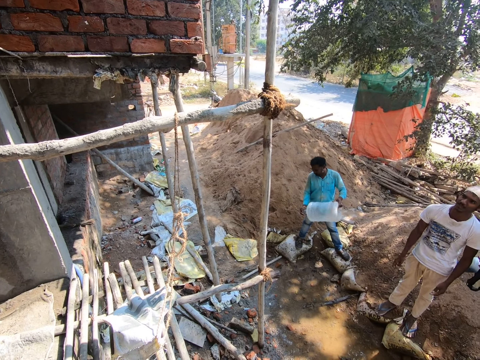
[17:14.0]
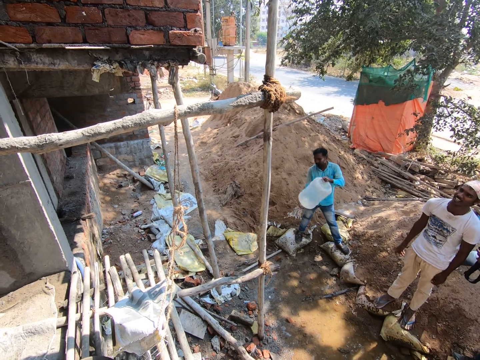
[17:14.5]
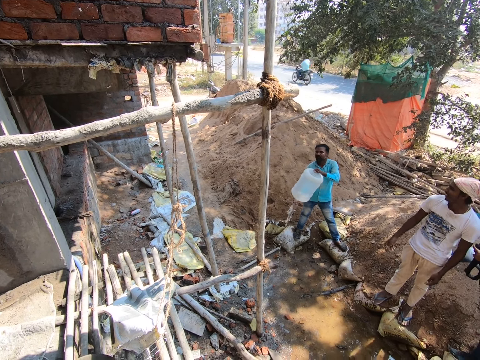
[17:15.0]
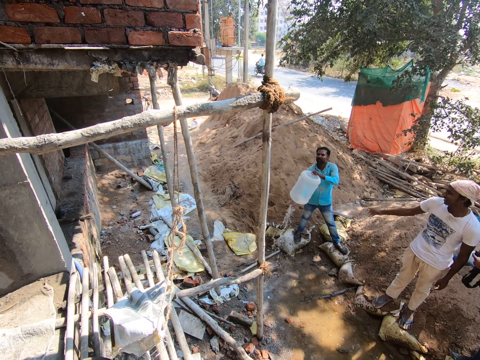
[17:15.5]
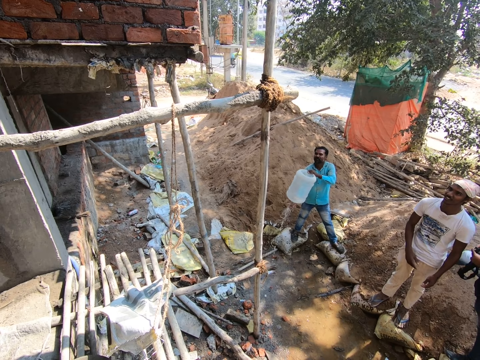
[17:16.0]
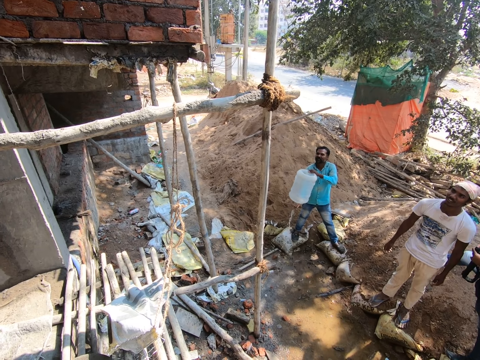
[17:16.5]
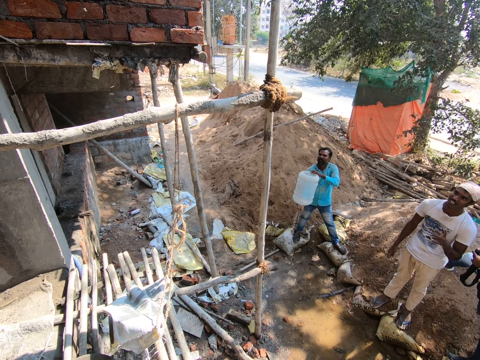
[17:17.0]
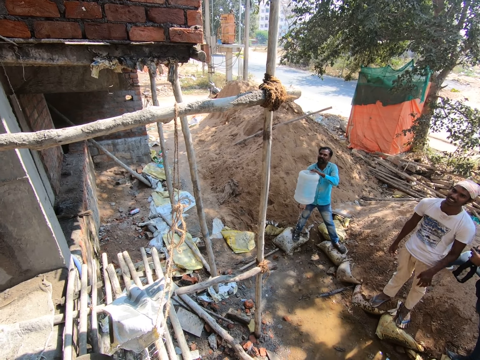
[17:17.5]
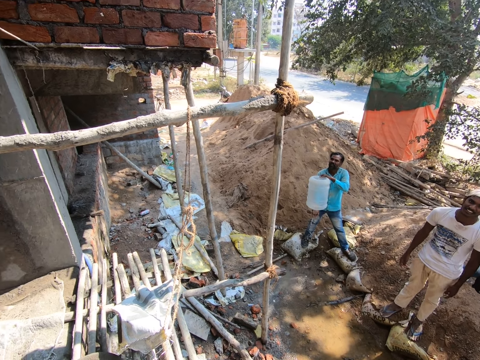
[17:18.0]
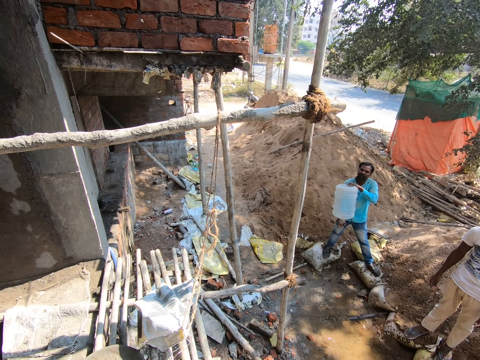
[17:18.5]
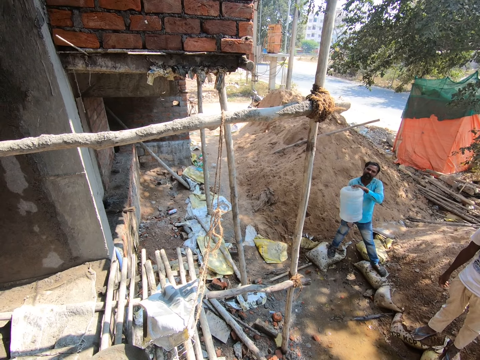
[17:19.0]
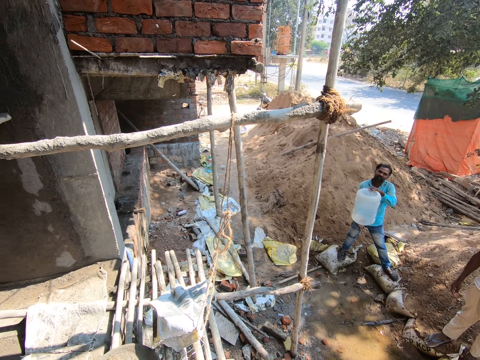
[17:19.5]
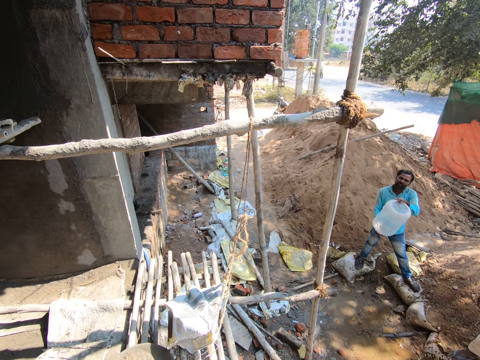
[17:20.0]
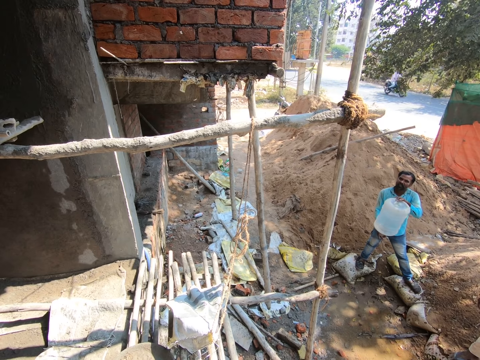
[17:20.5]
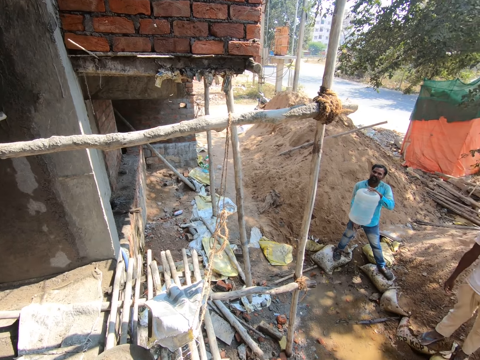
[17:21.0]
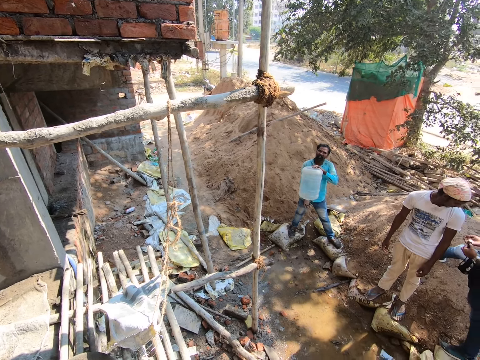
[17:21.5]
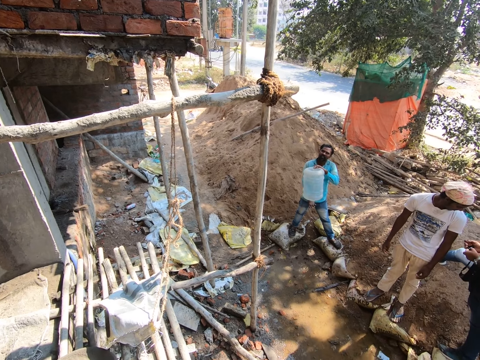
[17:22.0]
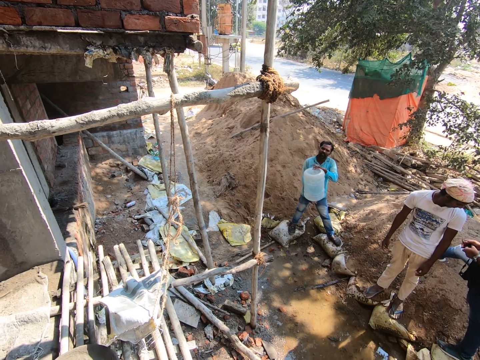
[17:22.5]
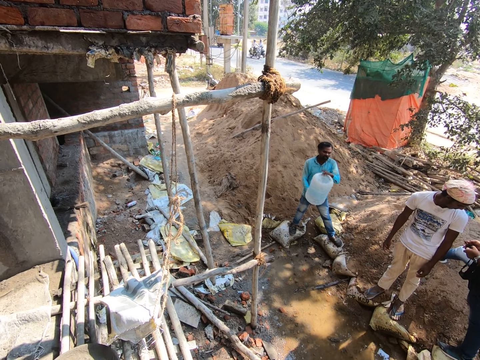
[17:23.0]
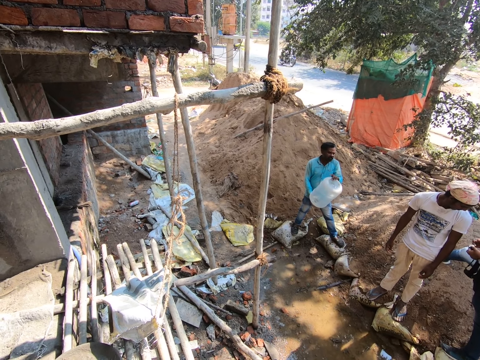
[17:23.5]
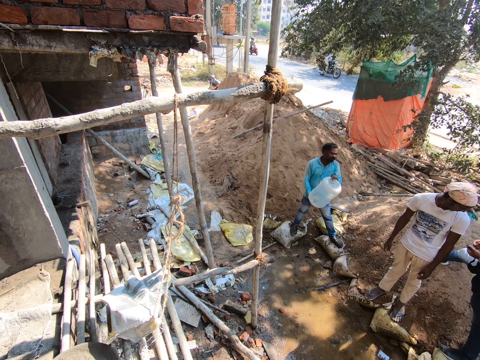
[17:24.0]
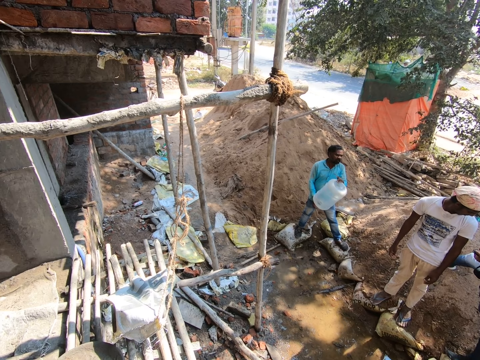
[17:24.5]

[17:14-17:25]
A man pours the water down. The camera wearer looks around. They stare at another person.

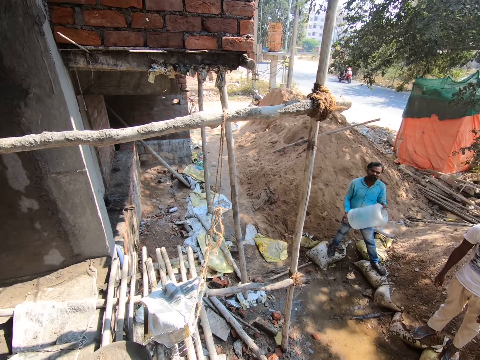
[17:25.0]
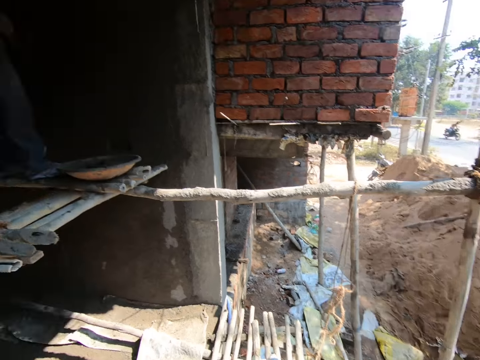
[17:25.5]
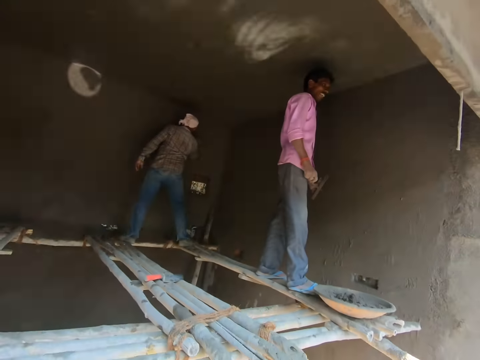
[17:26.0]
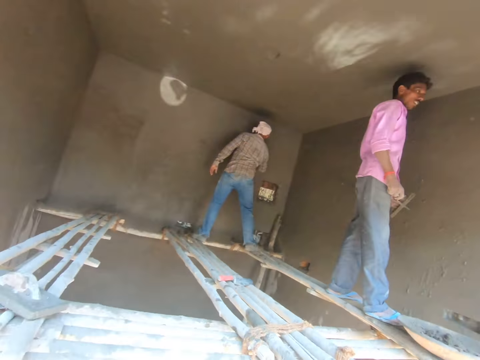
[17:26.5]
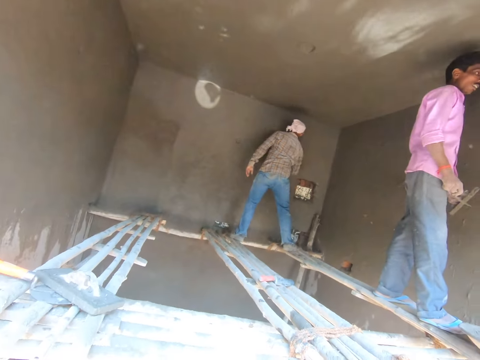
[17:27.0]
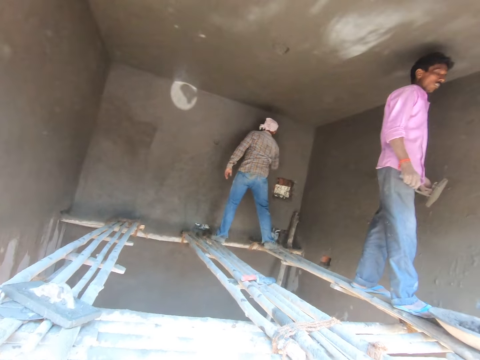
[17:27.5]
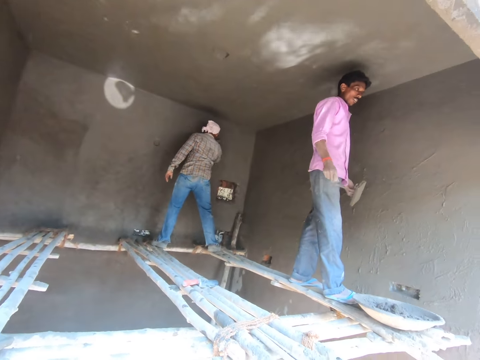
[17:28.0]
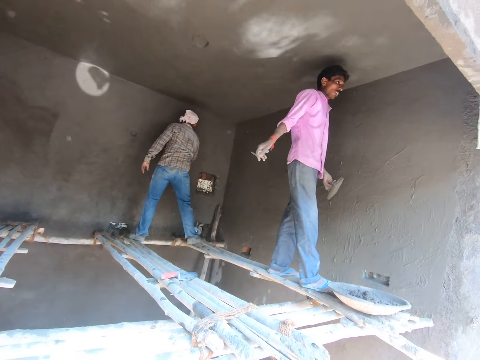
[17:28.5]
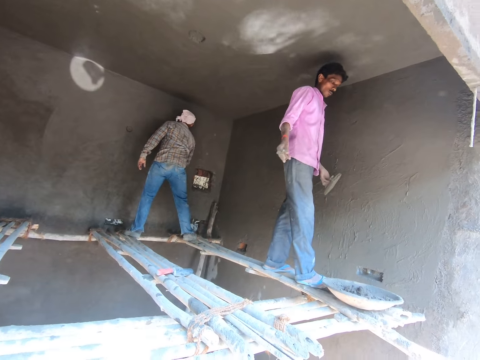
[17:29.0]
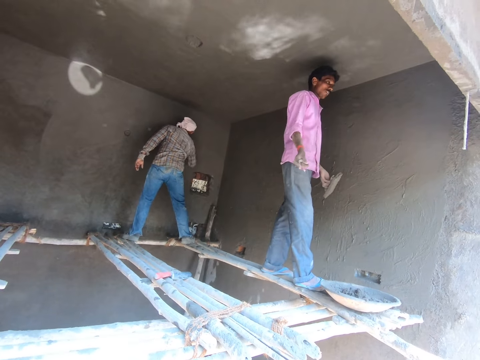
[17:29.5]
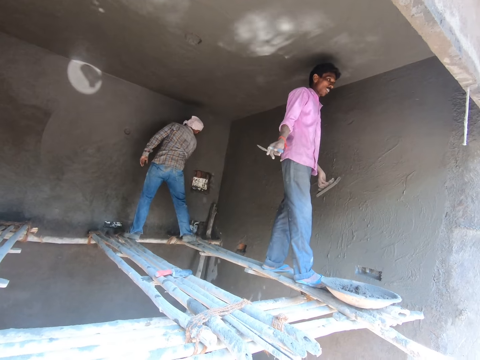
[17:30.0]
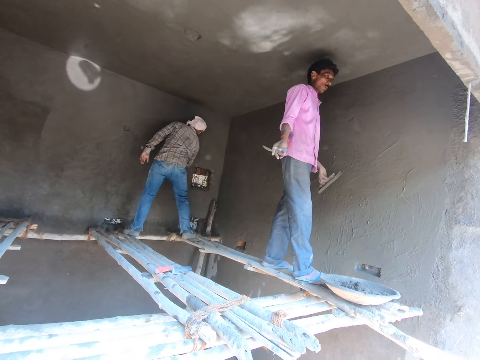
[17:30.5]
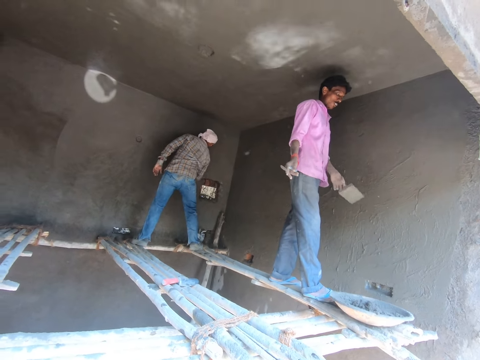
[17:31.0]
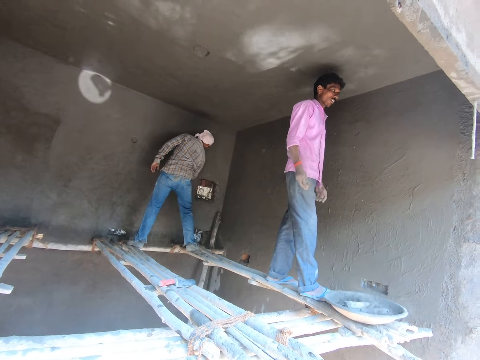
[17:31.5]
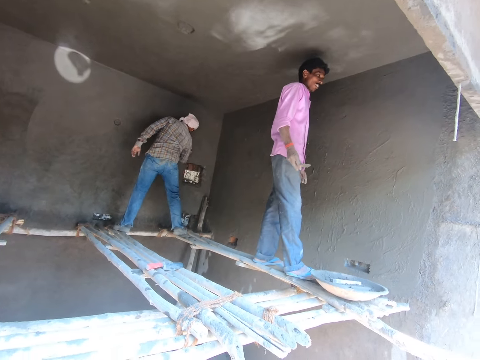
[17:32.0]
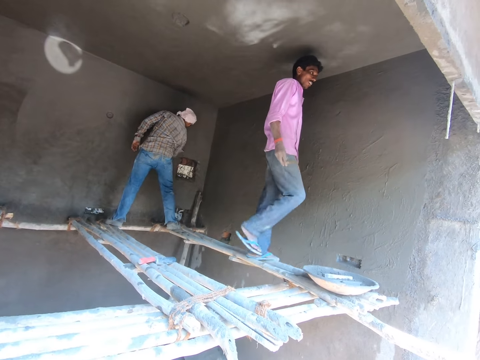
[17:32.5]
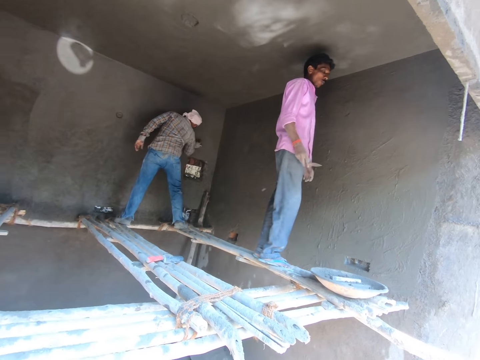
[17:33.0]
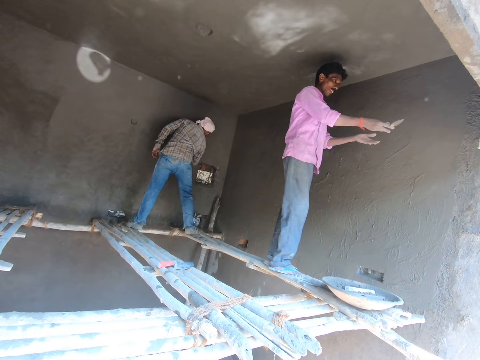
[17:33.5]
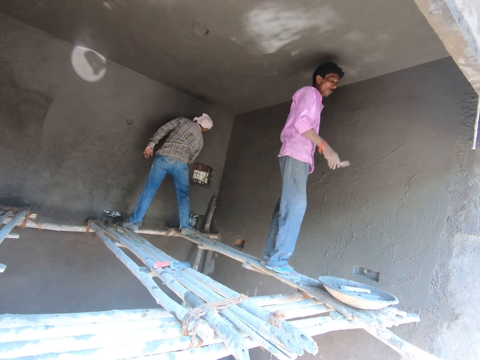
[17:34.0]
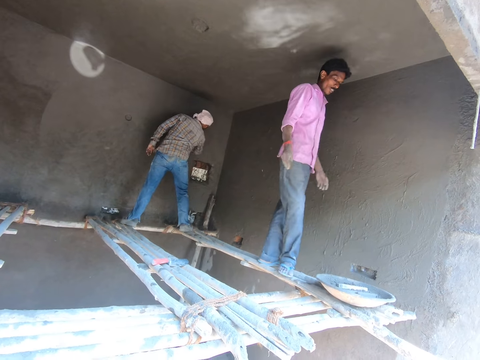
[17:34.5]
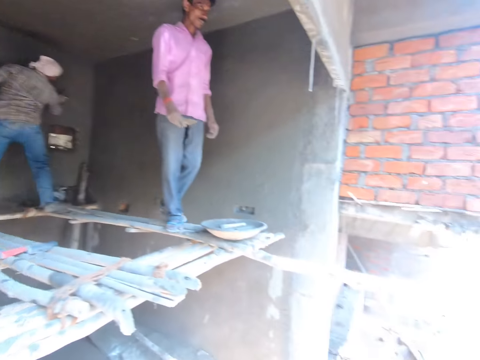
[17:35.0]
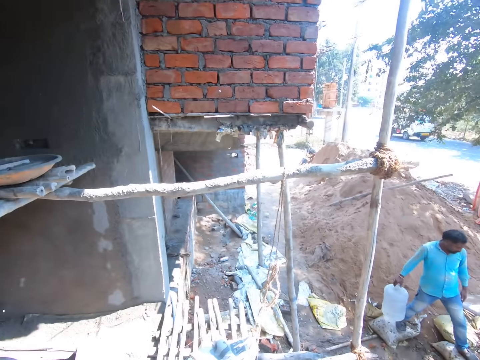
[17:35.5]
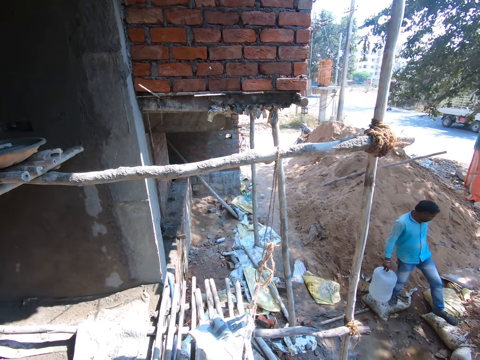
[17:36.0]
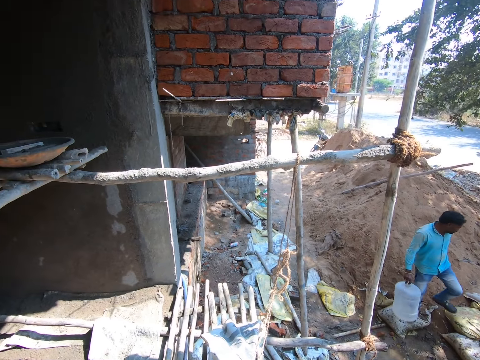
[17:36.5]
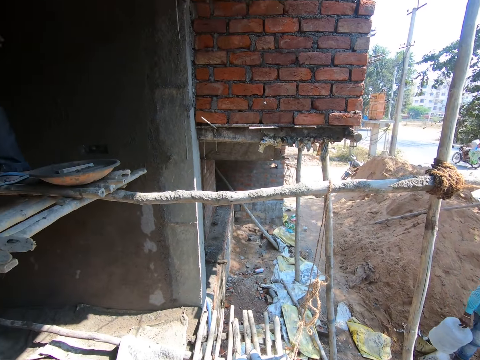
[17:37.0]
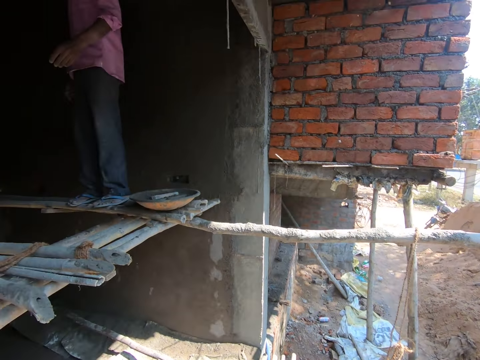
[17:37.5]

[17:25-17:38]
The camera wearer stares at a man. The man moves a hand and makes gestures. The man drops the plaster steel on the cement bowl. The man moves his leg, moves hands and makes gestures. The camera wearer looks around. Another man moves on the ground.
